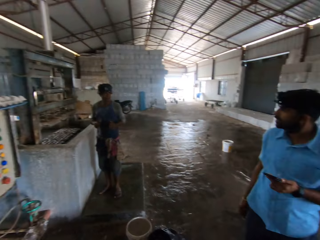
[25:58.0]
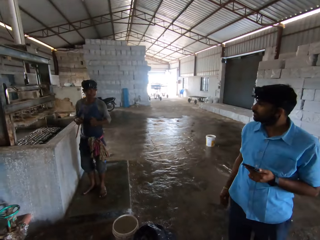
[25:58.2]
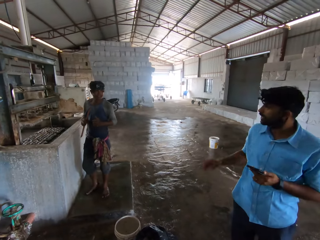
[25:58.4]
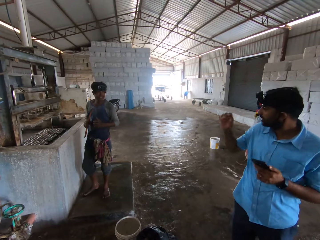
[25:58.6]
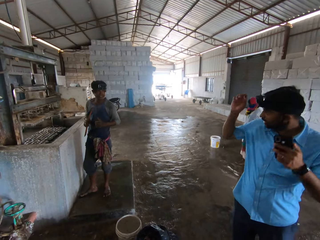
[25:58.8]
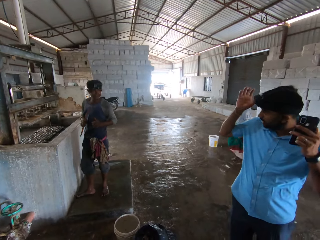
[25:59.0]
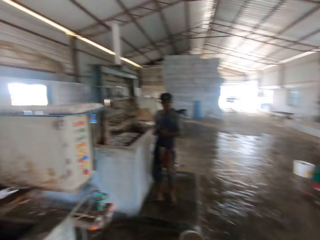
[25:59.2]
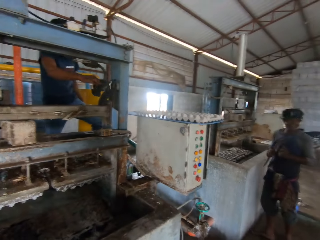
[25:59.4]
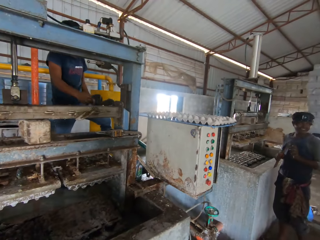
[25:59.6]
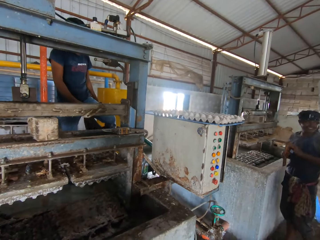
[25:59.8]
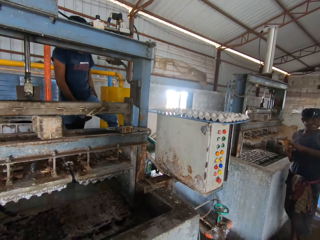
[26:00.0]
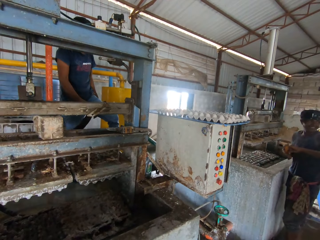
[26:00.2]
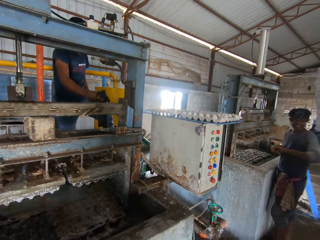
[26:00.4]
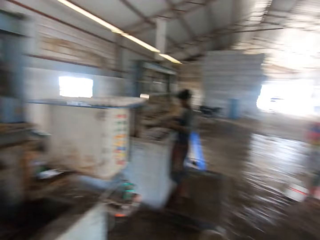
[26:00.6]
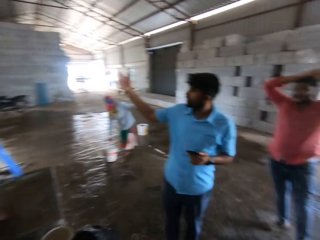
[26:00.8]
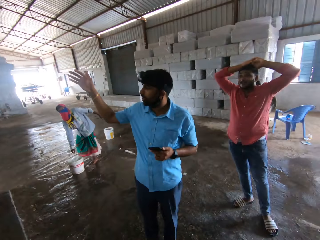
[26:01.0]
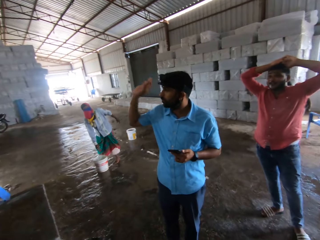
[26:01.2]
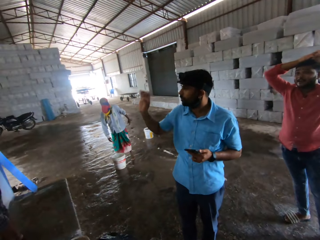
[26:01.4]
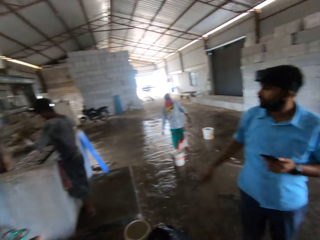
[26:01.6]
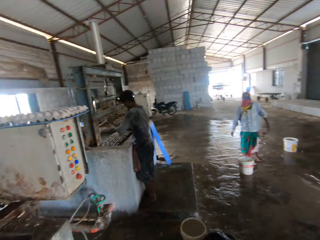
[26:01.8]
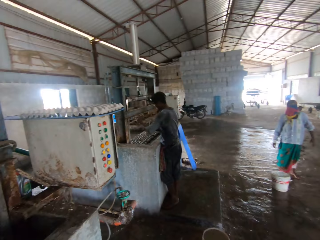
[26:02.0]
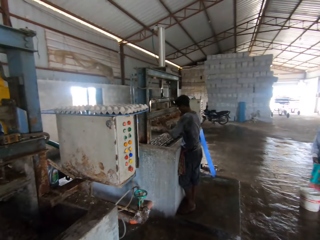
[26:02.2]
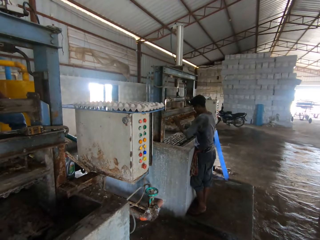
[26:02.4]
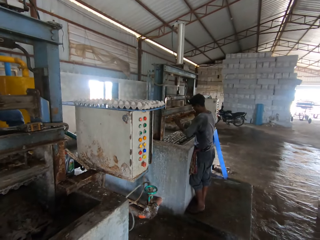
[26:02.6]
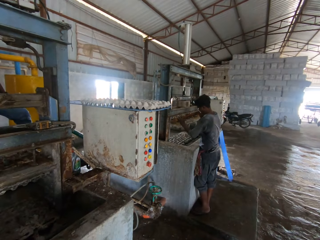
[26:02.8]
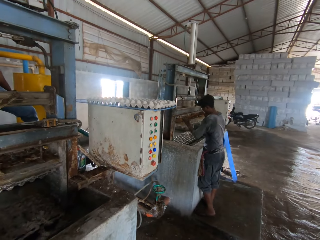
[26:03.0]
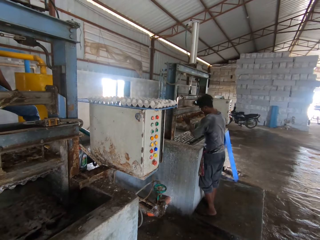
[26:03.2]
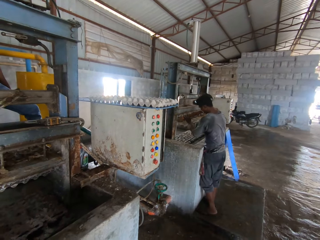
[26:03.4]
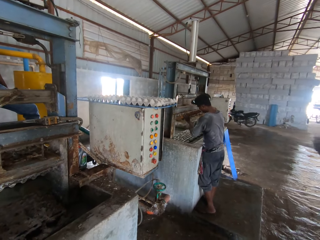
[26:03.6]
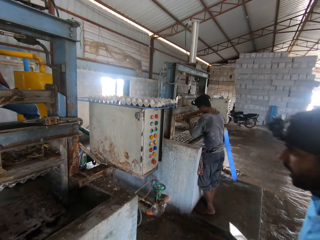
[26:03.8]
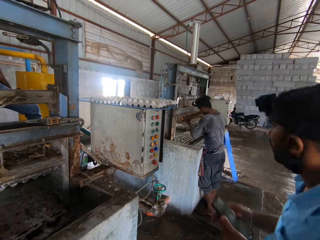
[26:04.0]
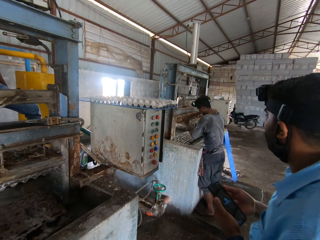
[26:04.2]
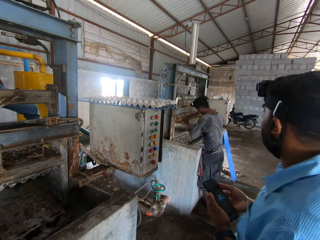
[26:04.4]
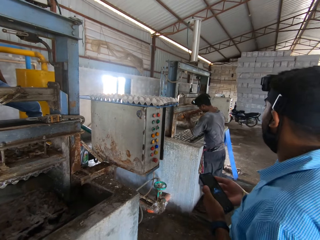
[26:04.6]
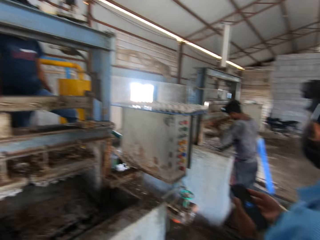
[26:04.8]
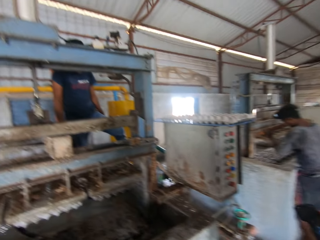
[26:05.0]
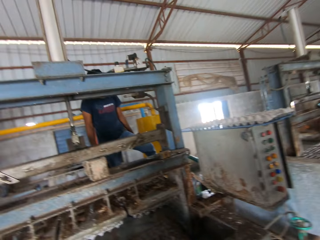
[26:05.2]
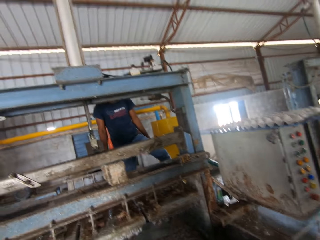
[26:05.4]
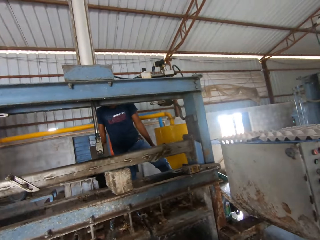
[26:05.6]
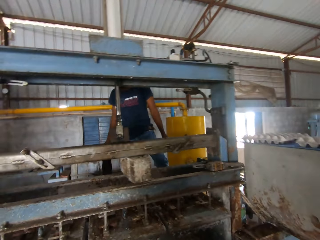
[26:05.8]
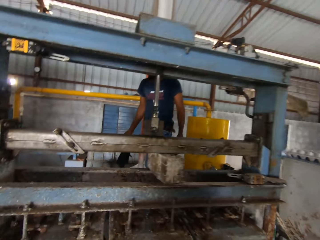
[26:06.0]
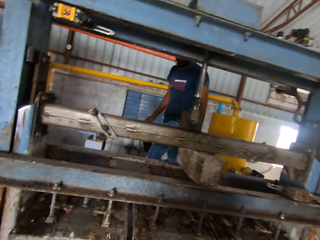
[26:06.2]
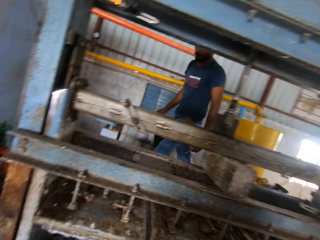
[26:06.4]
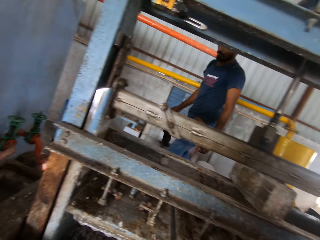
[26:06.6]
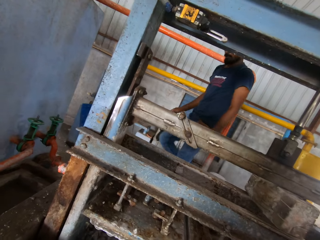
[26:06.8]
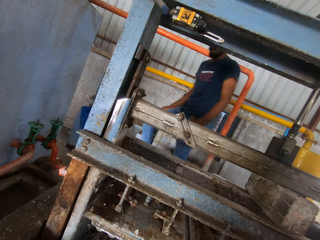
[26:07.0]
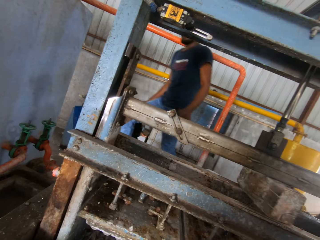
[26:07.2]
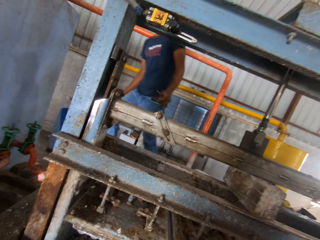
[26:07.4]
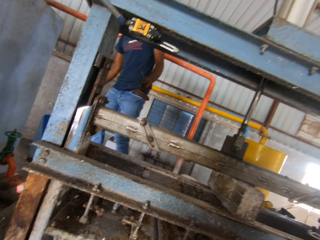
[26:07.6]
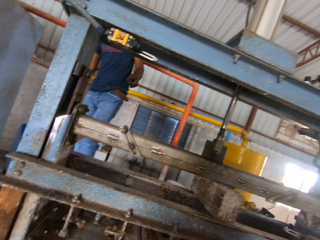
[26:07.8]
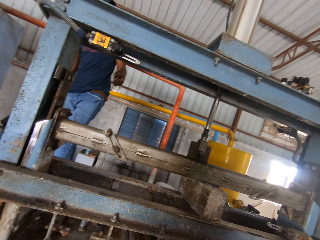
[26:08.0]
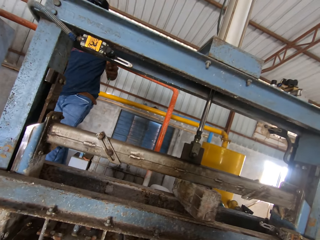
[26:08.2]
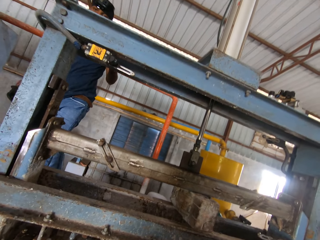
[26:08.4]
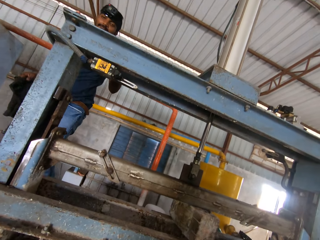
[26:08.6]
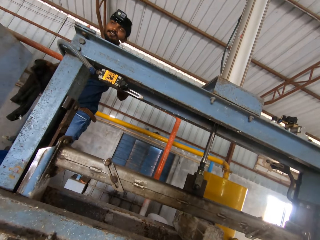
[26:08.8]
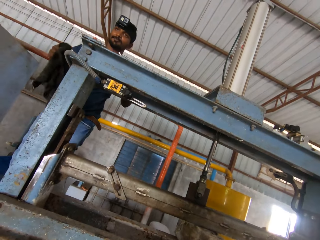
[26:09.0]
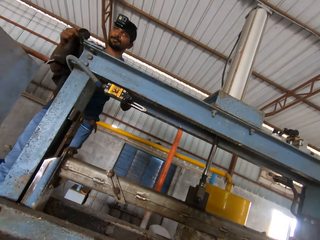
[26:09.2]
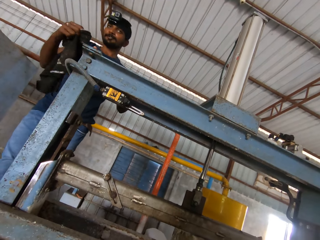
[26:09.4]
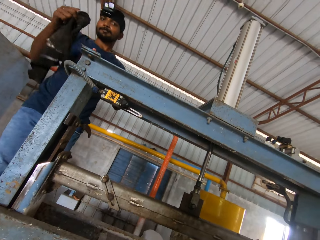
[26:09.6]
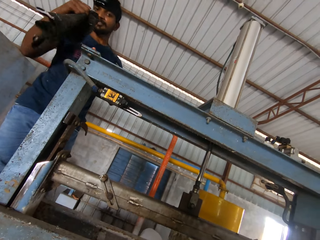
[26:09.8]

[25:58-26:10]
A person walks in the room.

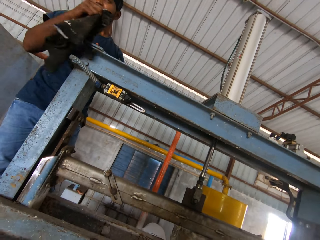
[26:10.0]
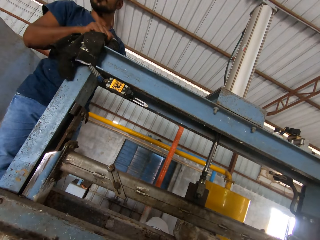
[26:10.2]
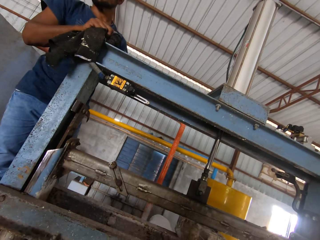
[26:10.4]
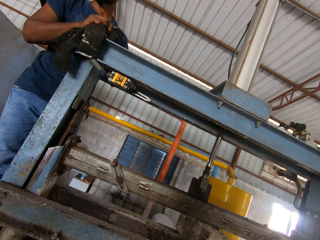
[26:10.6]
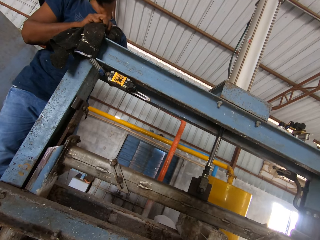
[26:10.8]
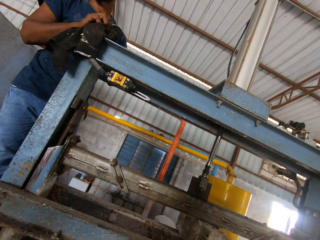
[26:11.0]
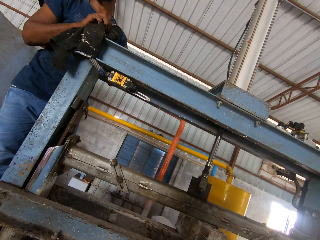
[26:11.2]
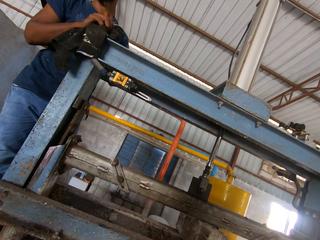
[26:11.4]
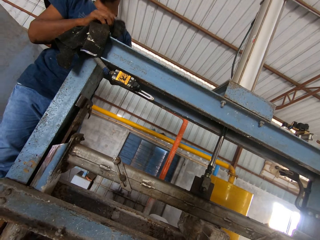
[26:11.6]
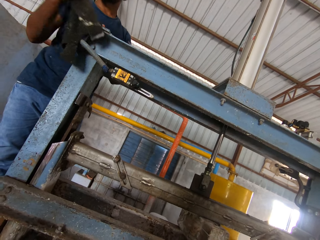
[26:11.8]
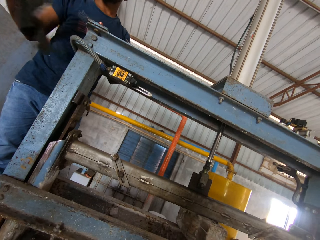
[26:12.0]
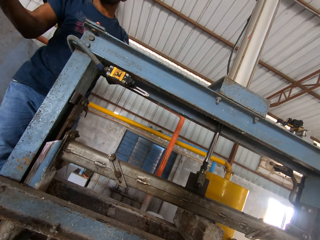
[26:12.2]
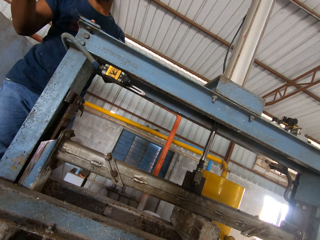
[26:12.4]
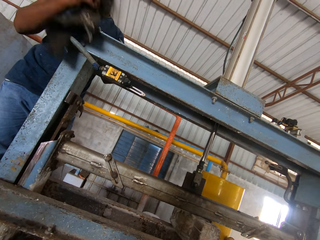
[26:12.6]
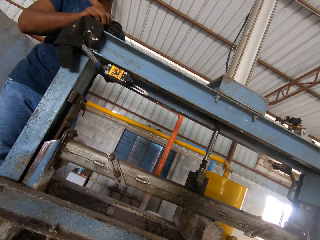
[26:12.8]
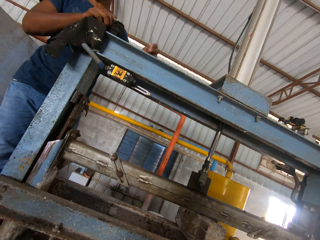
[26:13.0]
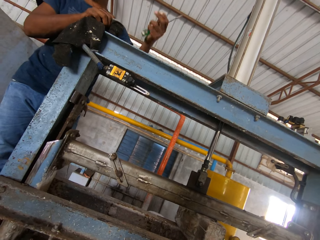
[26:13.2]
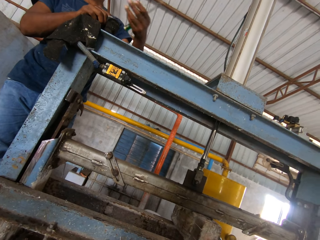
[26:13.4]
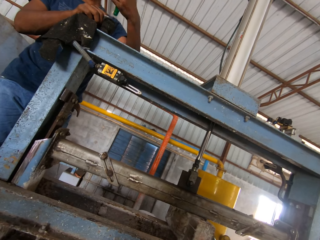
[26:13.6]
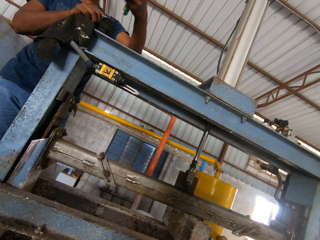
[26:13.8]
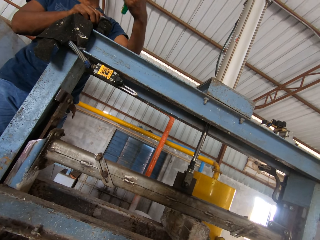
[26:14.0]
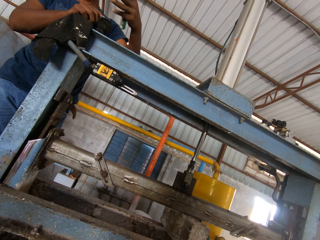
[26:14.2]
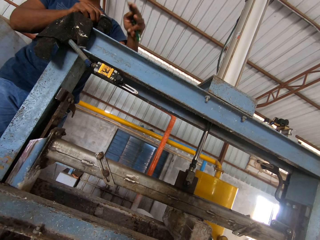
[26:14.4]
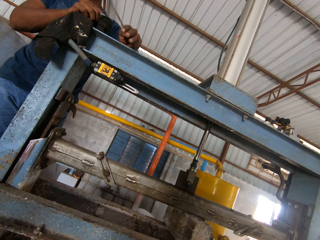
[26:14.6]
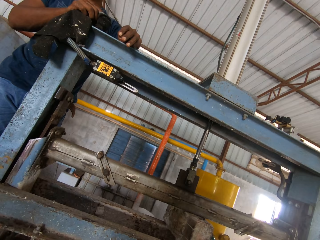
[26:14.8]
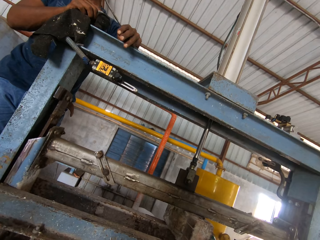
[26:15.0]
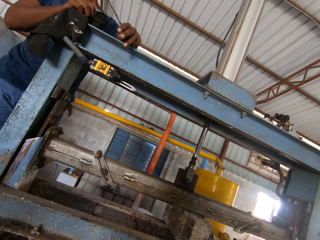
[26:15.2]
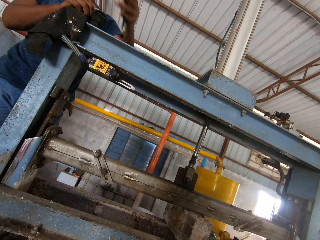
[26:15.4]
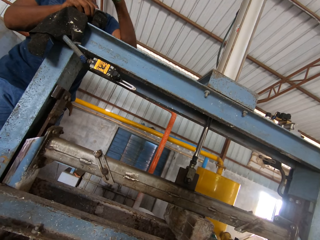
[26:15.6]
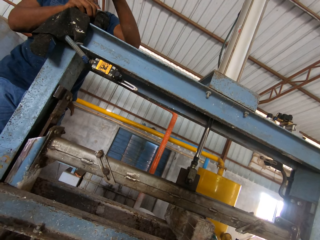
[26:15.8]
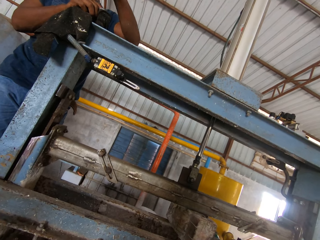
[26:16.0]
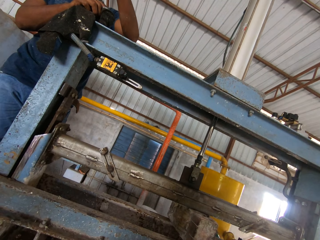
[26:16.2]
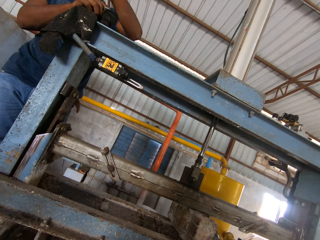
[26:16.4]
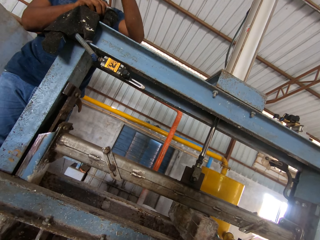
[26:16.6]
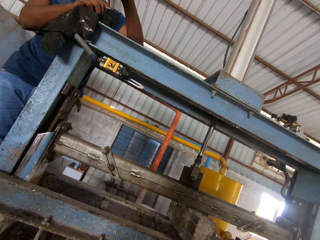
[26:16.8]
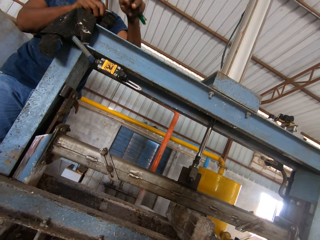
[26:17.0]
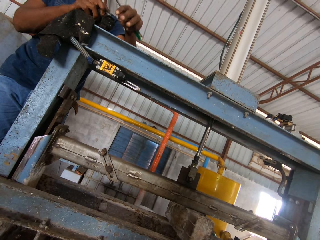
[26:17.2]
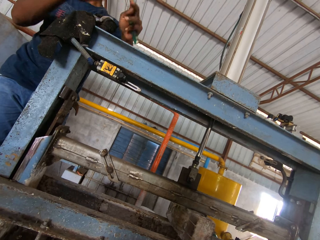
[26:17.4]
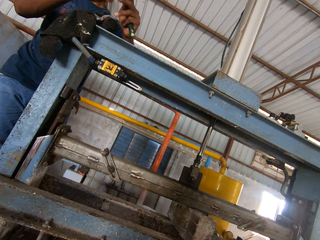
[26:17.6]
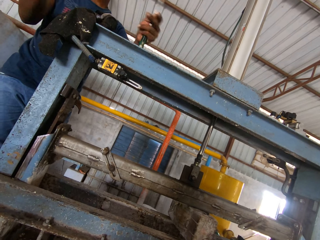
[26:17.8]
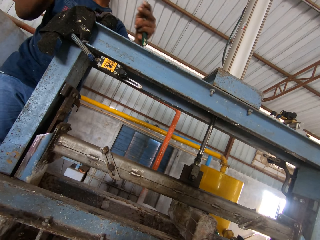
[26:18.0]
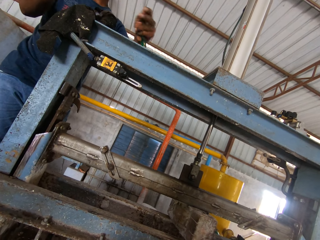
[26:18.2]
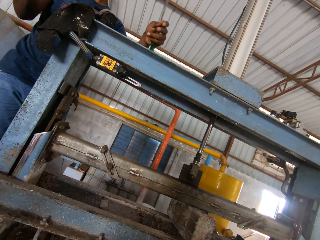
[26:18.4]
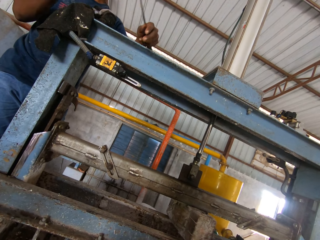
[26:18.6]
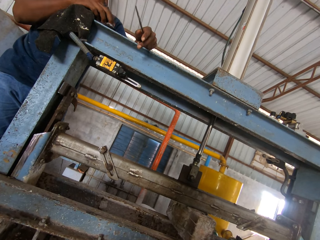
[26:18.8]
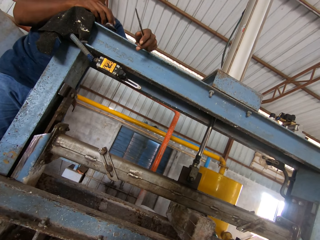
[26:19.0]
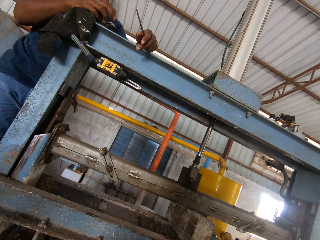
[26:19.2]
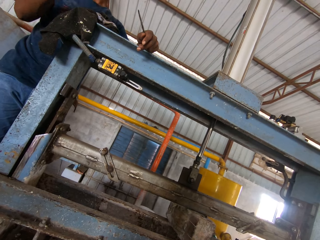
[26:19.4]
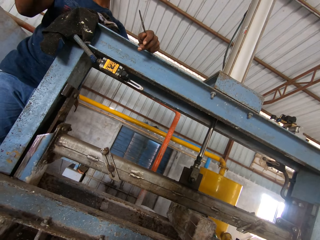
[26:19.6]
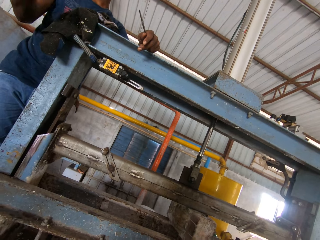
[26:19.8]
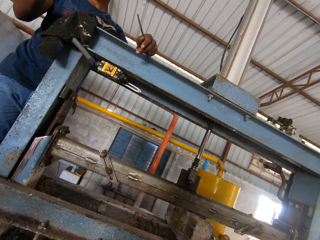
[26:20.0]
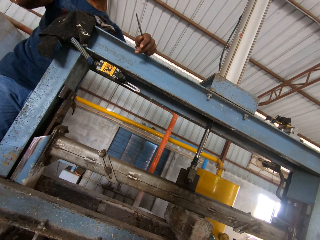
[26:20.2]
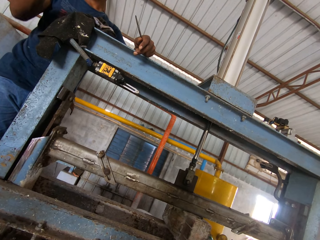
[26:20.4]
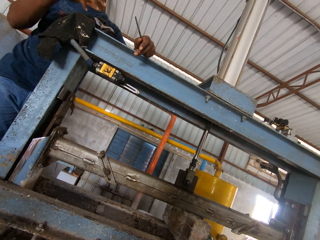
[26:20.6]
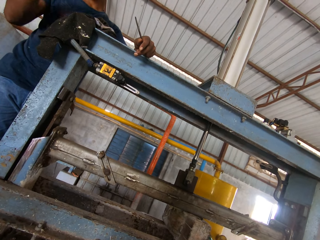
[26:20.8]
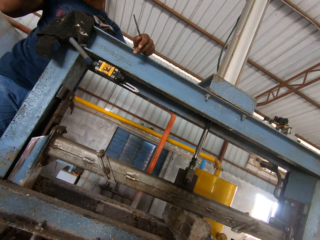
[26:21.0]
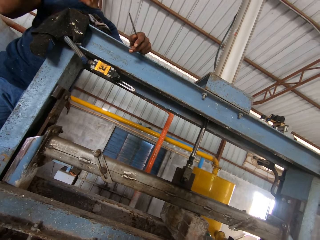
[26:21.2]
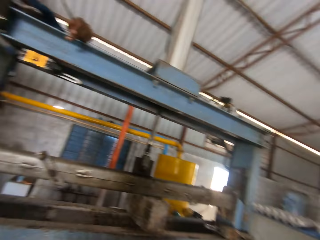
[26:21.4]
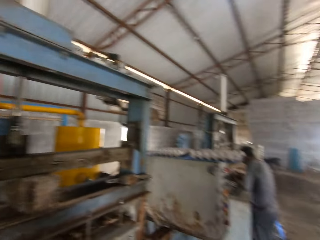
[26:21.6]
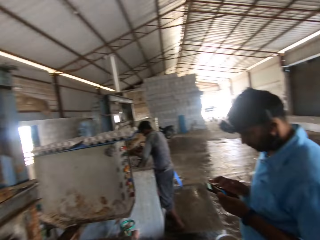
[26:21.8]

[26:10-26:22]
The person puts a towel on the cabinet. The person stares in the room.
